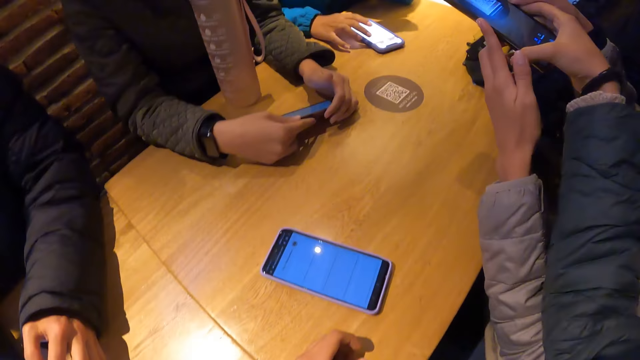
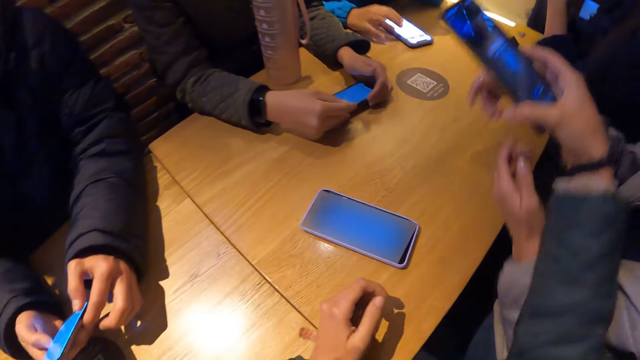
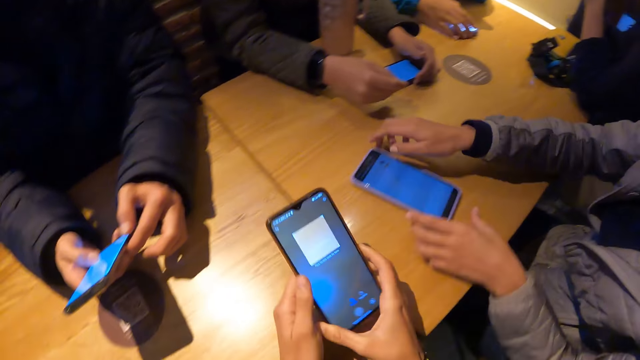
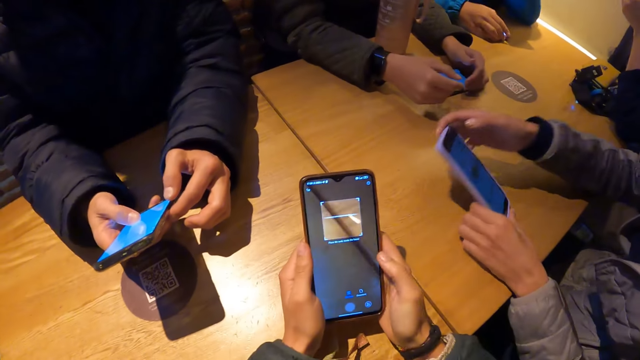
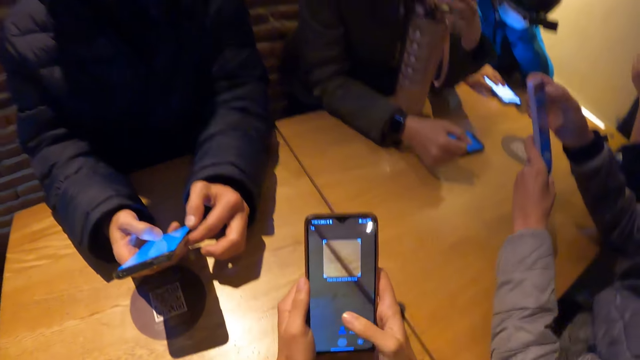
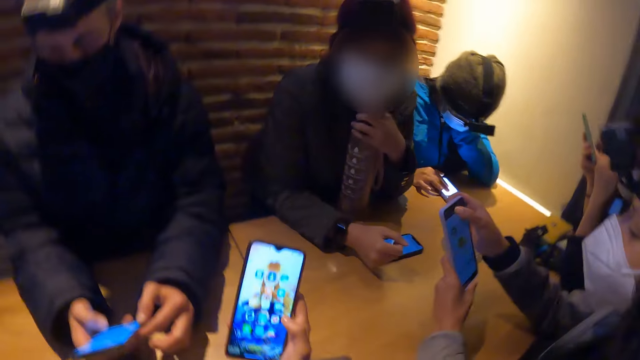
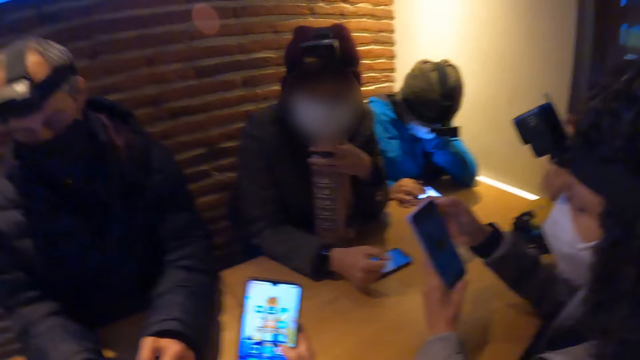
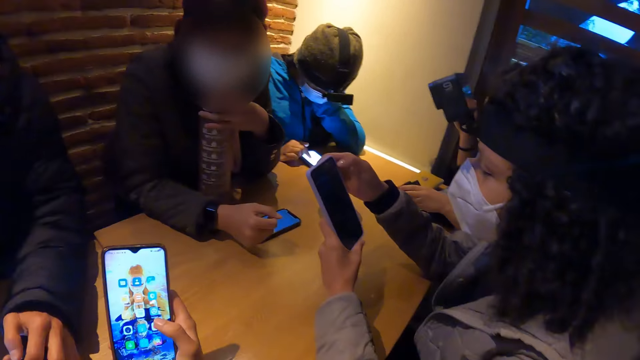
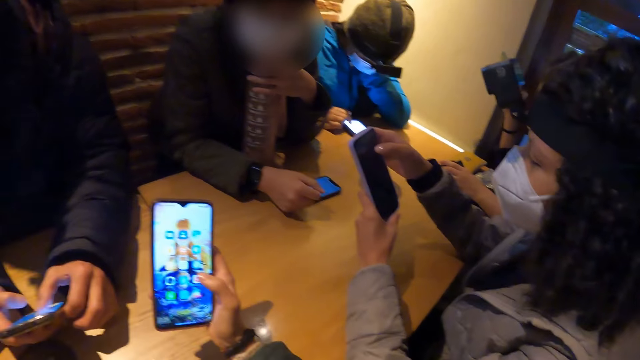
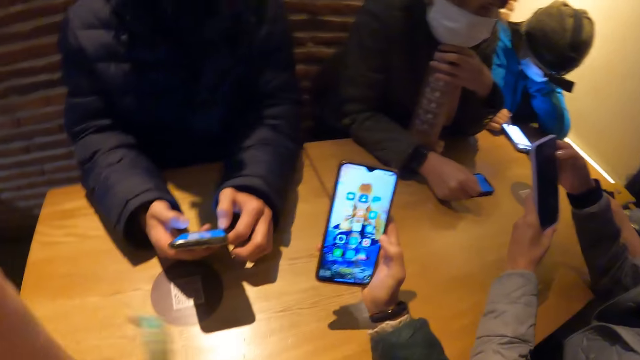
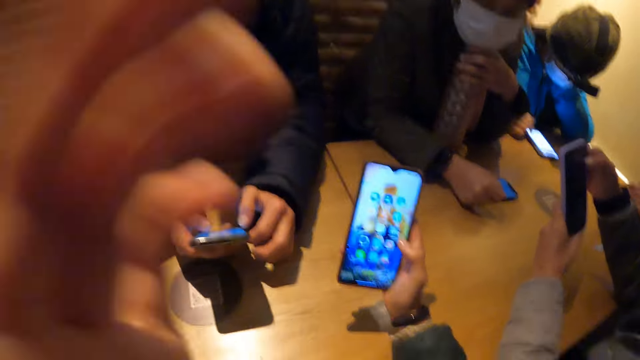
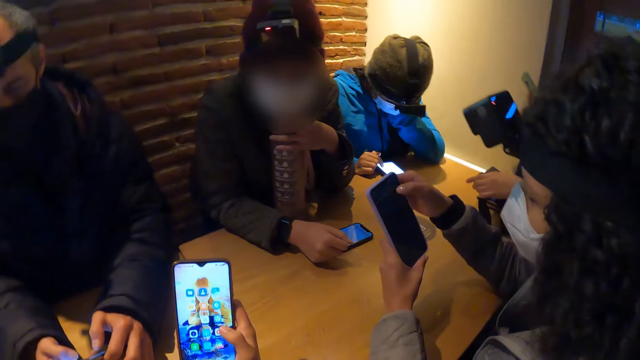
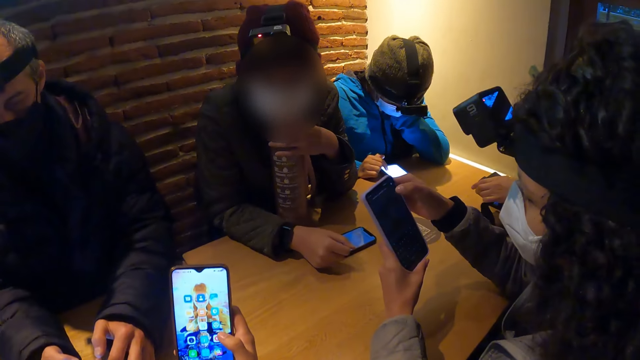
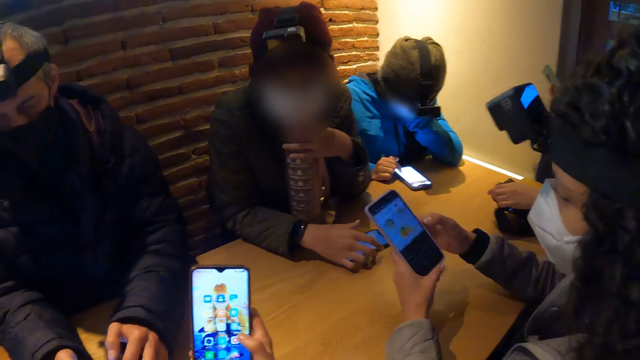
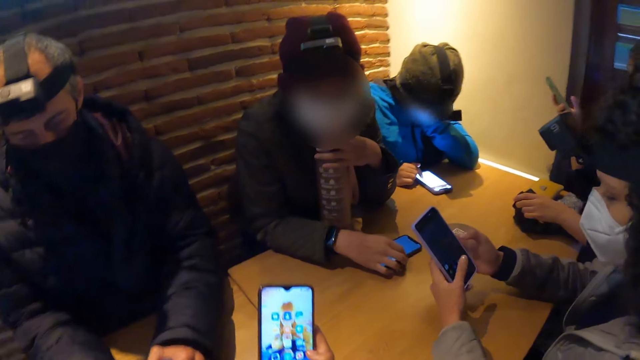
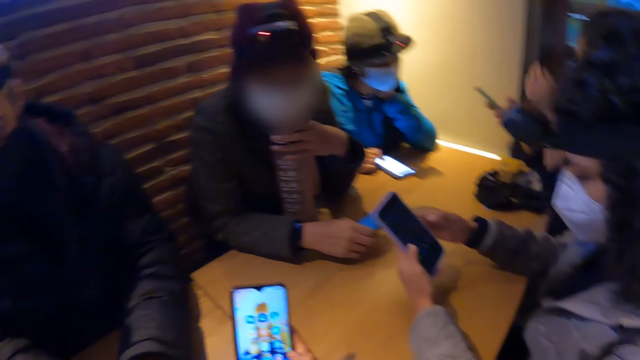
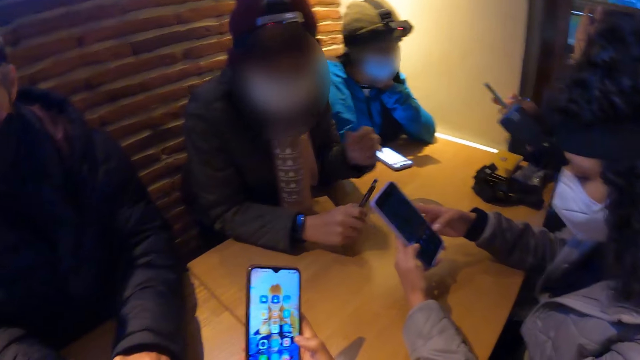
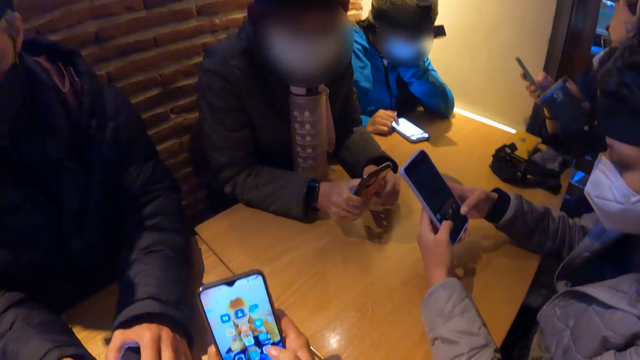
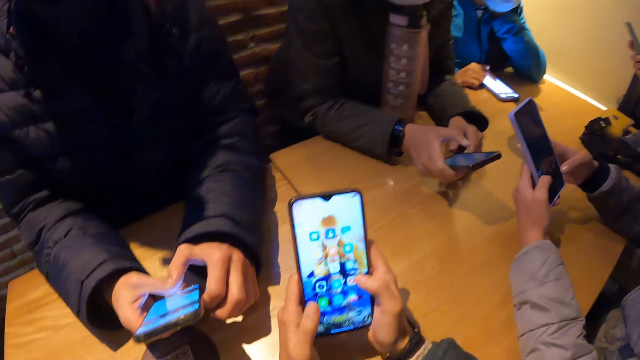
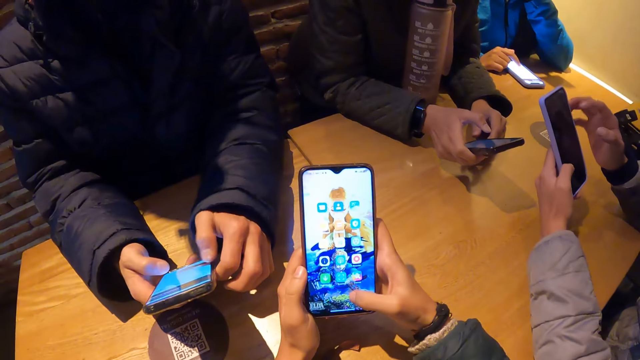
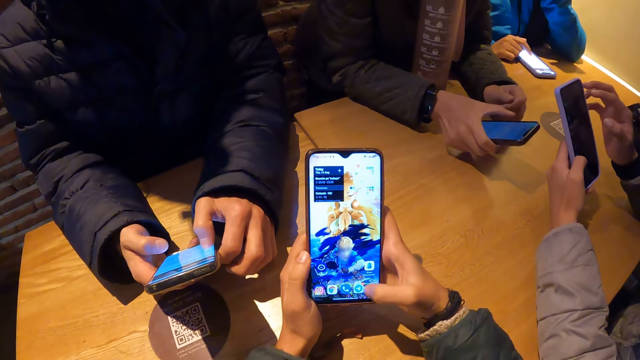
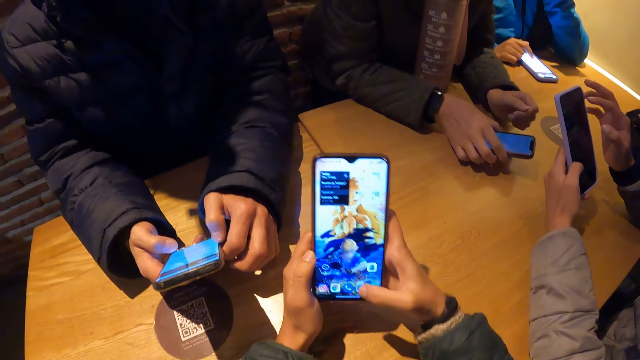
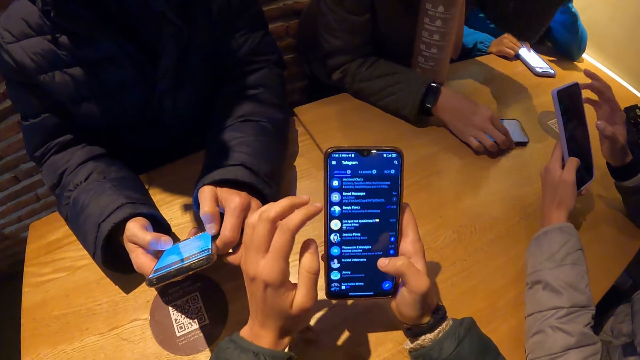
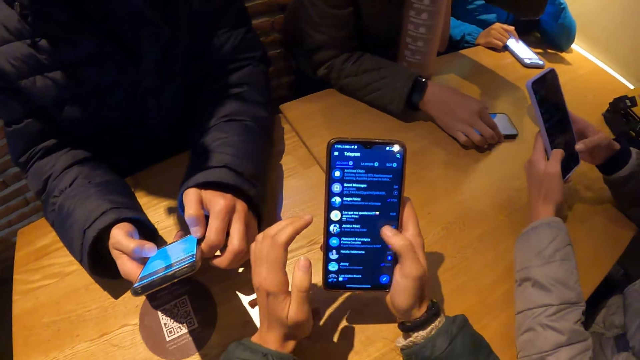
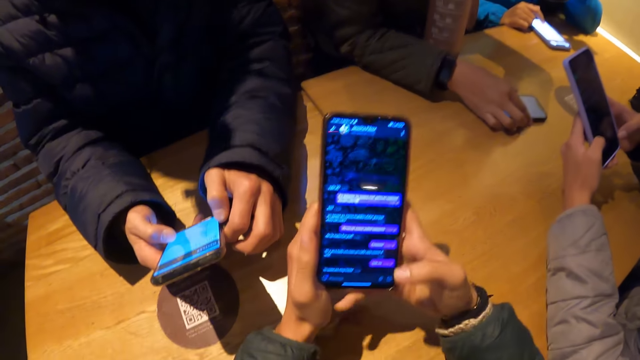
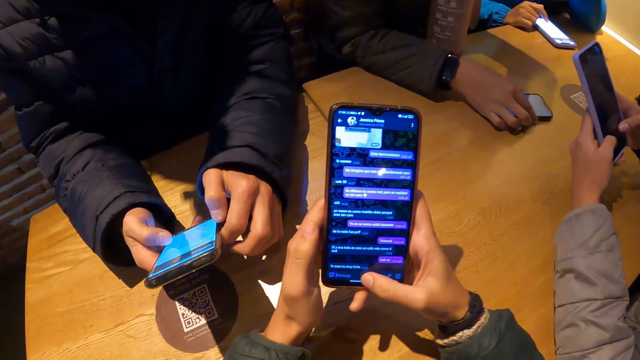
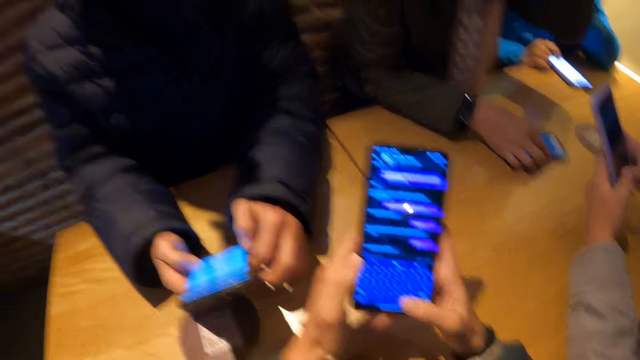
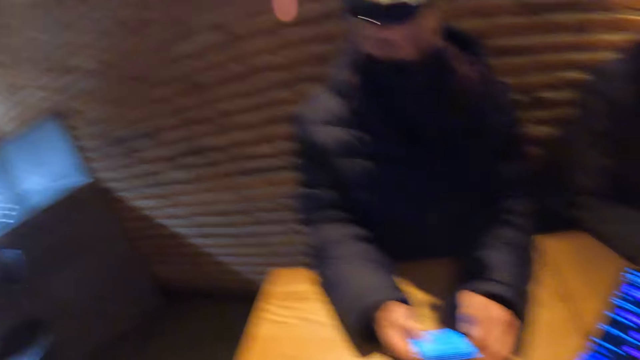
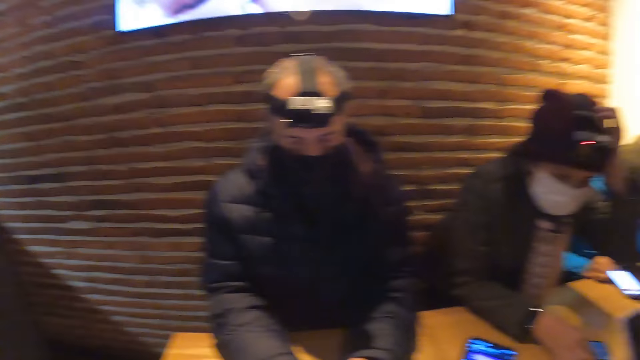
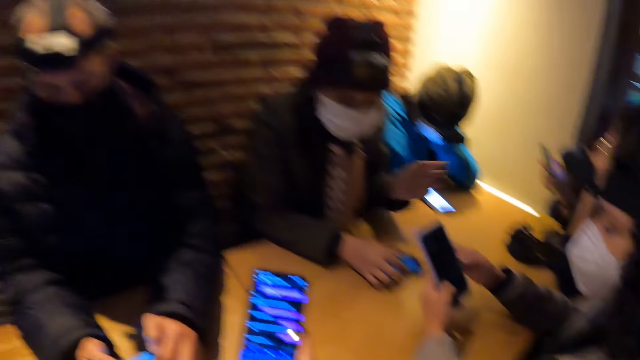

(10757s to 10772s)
A woman drops her phone on the table with her hands. The camera wearer picks up the phone. A man operates the phone with his hands. Another woman picks up her phone from the table with her hands. A third woman shifts her phone on the table with her right hand. The camera wearer uses the phone. The second woman operates her phone with her hands. The third woman operates her phone on the table with her right hand. The first woman picks up her phone from the table with her right hand and drops the phone on the table with her right hand.

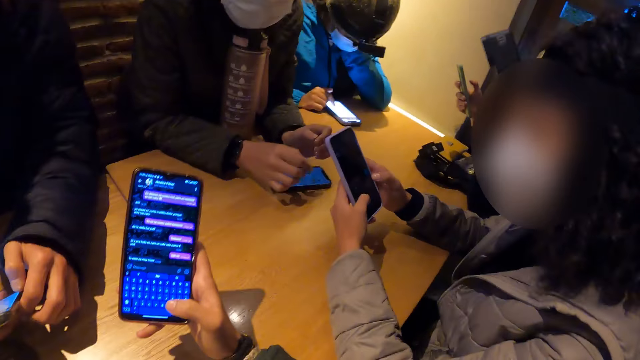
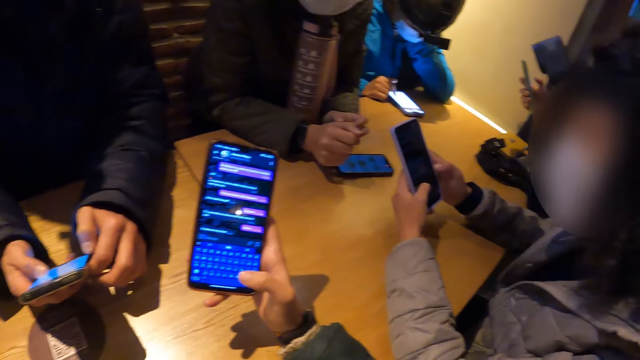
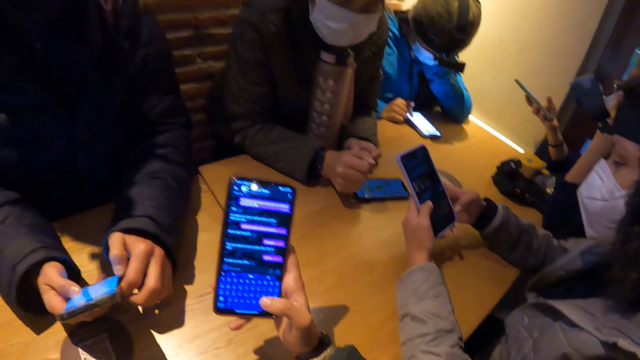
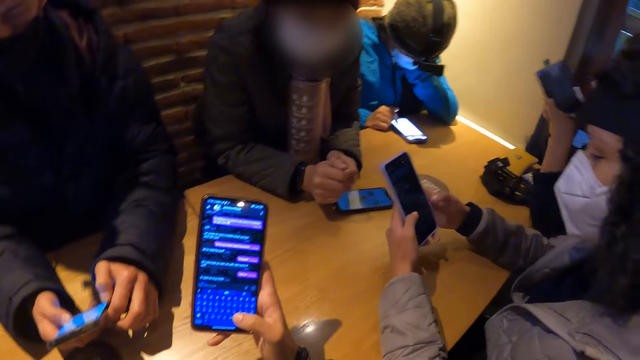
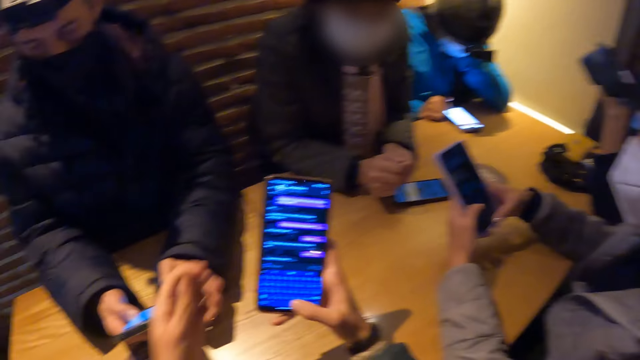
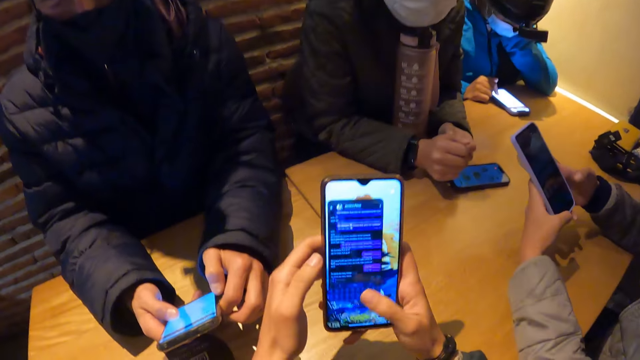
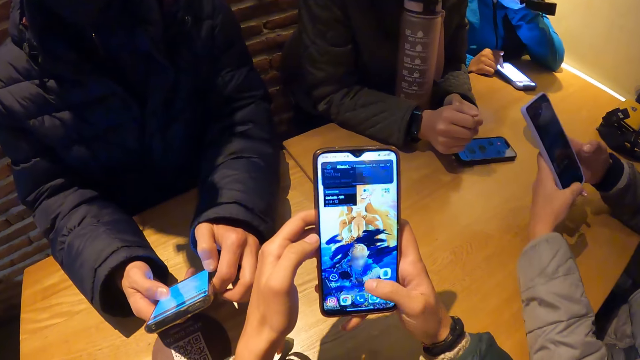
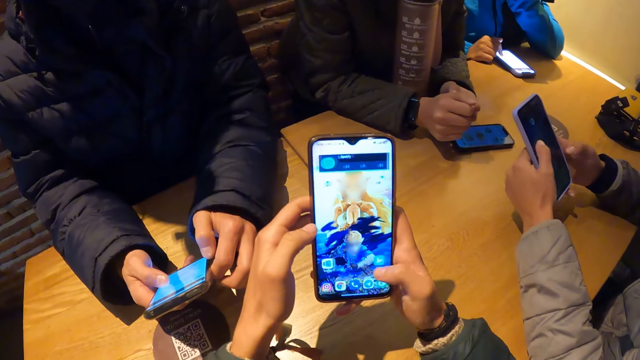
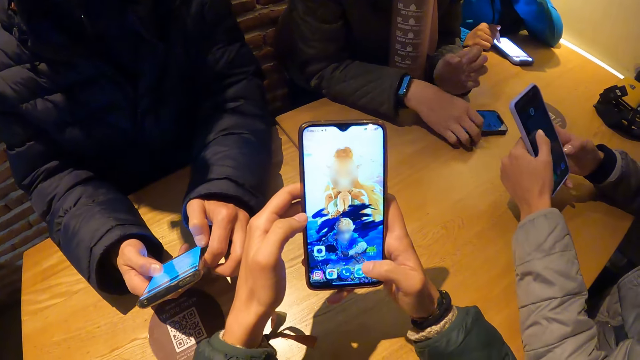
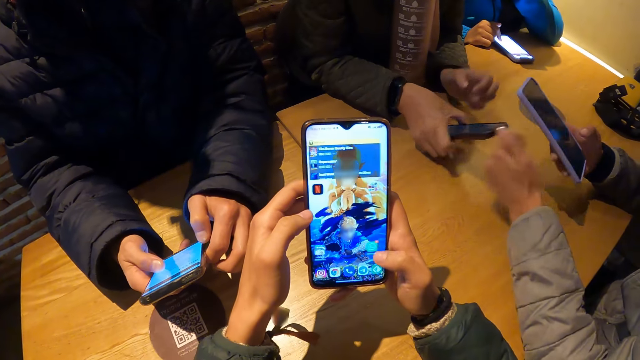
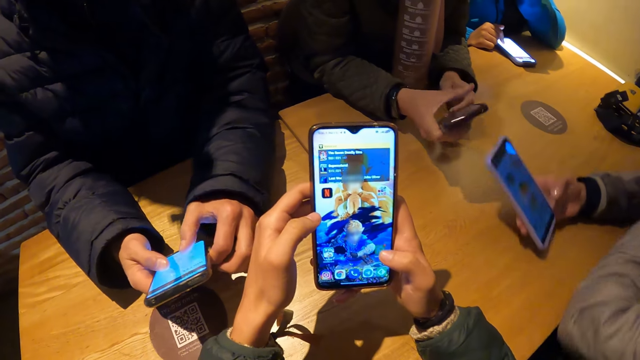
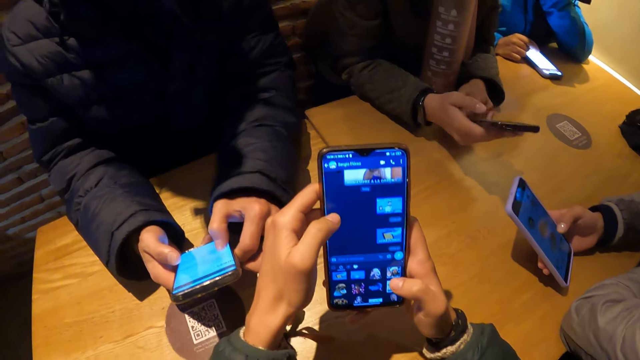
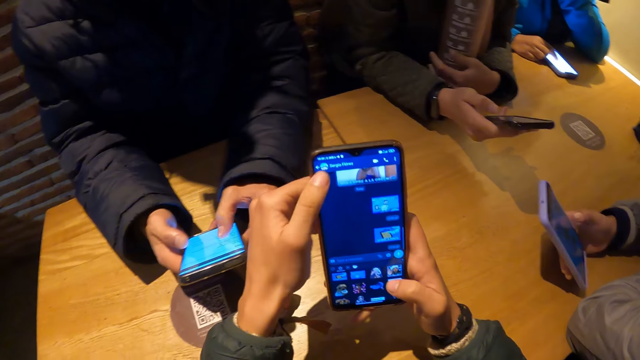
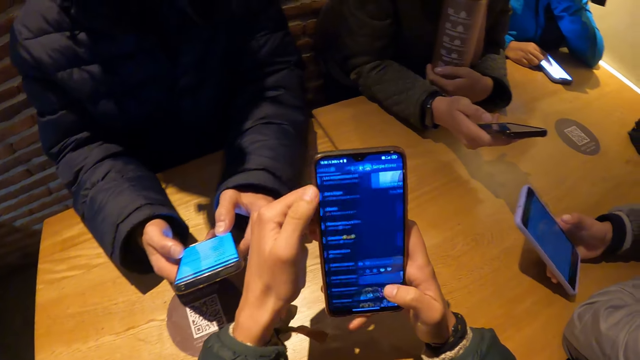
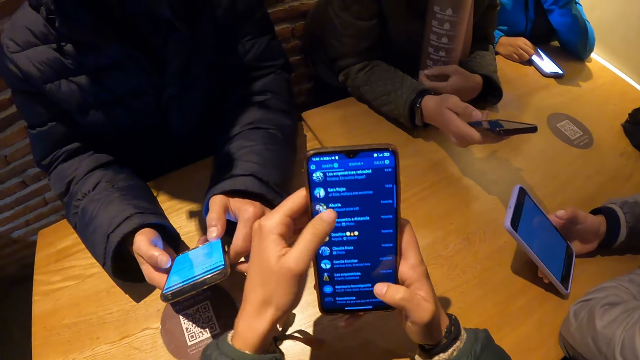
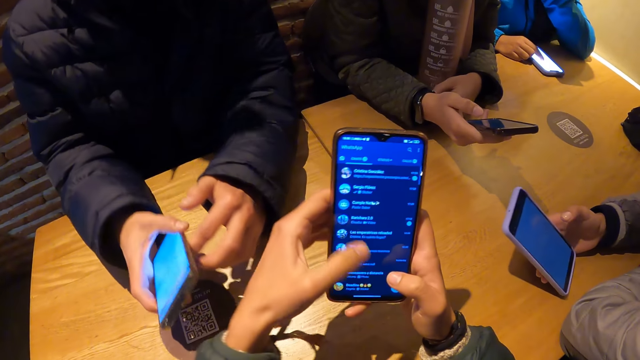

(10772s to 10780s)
The woman picks up her phone from the table with her right hand.
